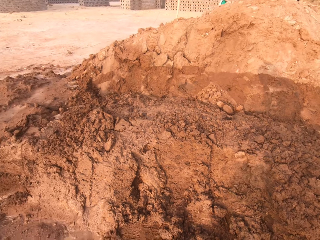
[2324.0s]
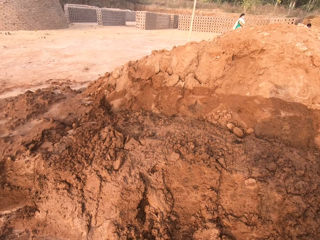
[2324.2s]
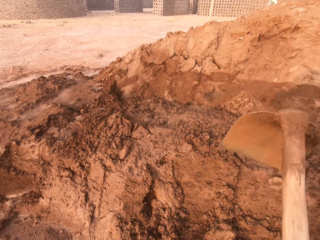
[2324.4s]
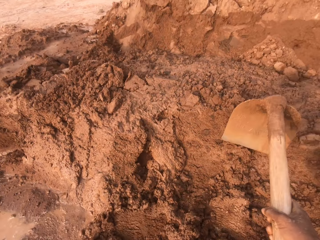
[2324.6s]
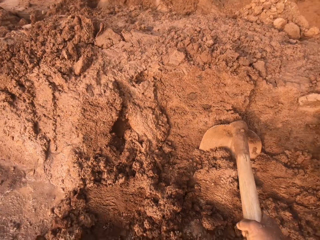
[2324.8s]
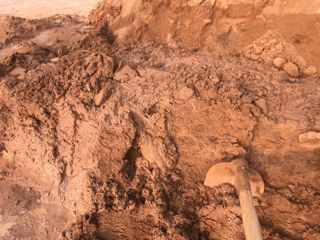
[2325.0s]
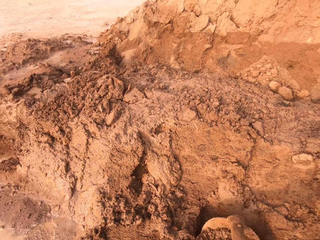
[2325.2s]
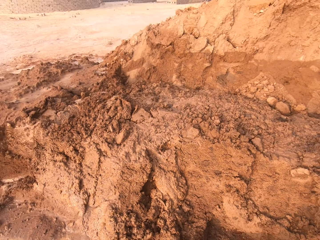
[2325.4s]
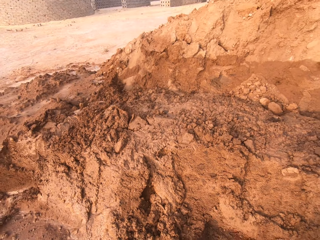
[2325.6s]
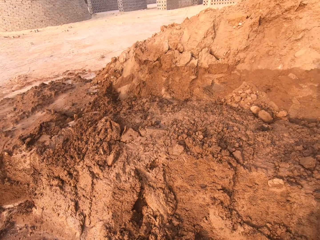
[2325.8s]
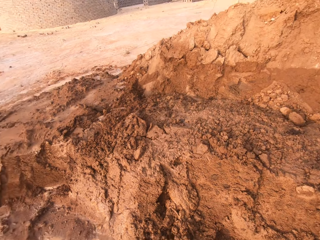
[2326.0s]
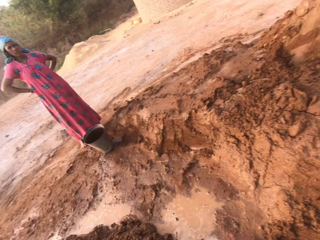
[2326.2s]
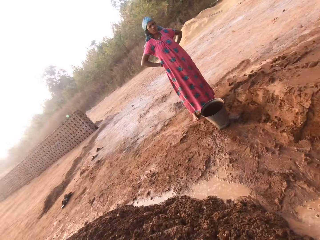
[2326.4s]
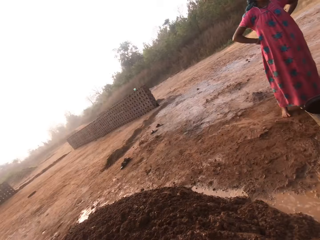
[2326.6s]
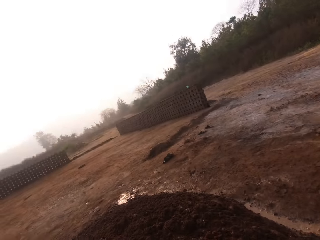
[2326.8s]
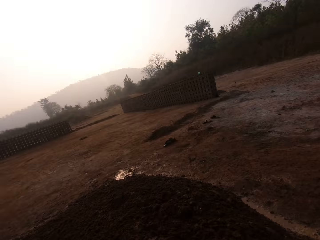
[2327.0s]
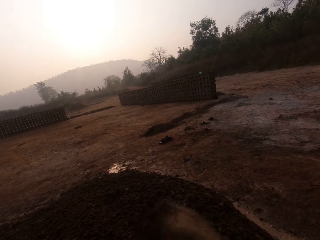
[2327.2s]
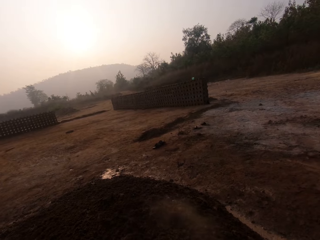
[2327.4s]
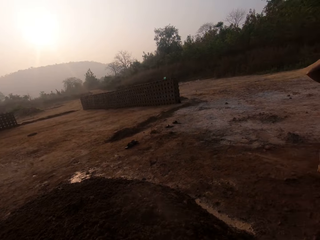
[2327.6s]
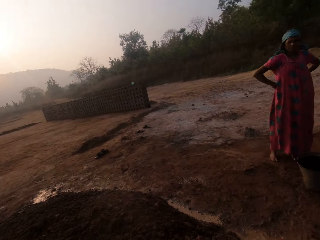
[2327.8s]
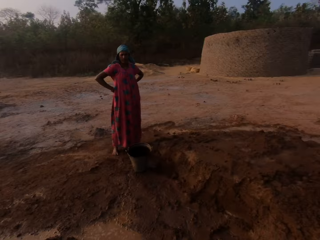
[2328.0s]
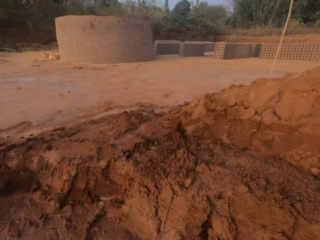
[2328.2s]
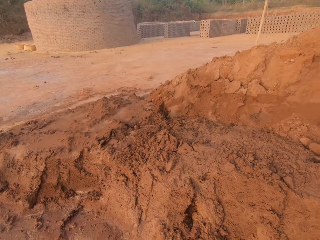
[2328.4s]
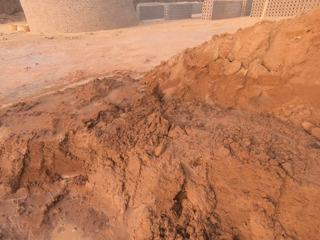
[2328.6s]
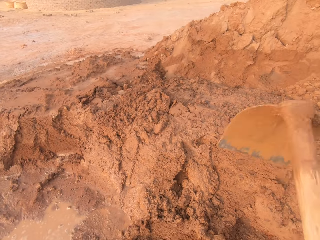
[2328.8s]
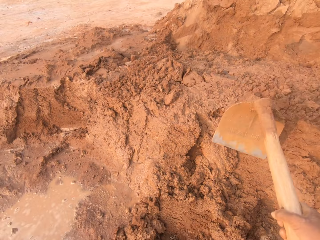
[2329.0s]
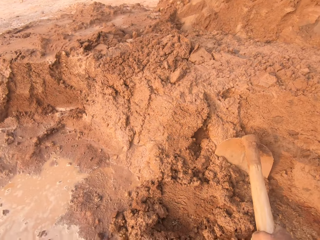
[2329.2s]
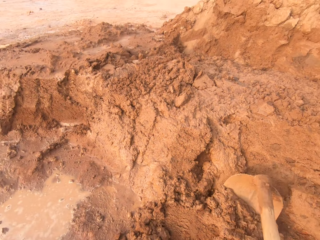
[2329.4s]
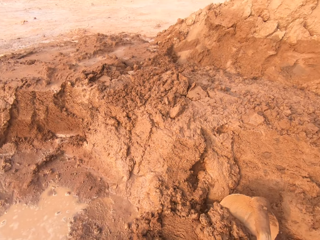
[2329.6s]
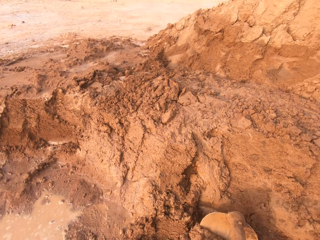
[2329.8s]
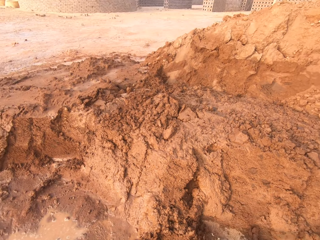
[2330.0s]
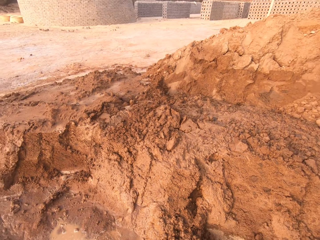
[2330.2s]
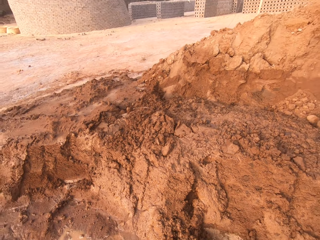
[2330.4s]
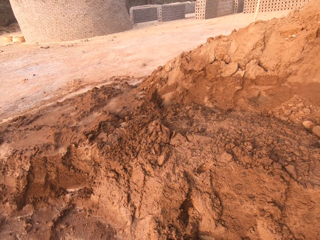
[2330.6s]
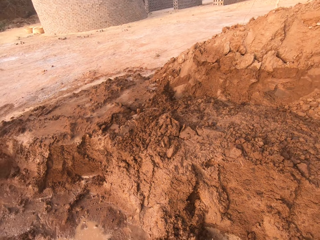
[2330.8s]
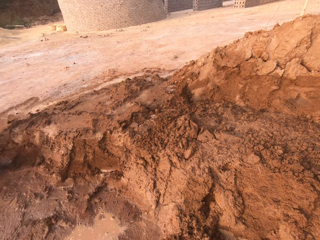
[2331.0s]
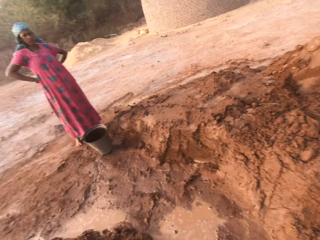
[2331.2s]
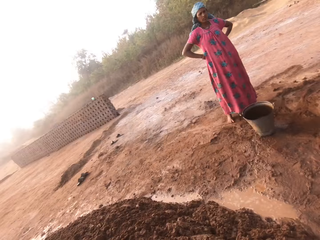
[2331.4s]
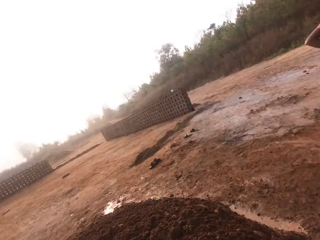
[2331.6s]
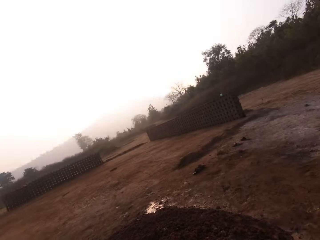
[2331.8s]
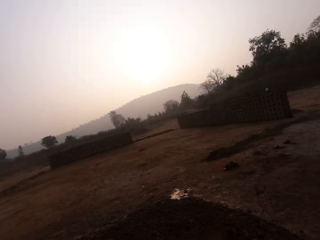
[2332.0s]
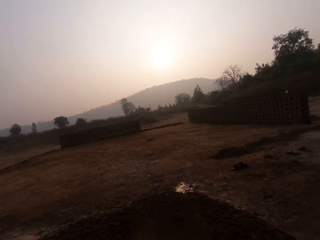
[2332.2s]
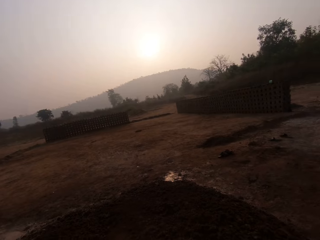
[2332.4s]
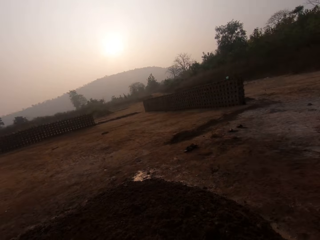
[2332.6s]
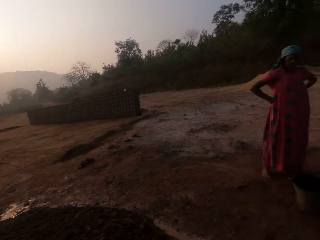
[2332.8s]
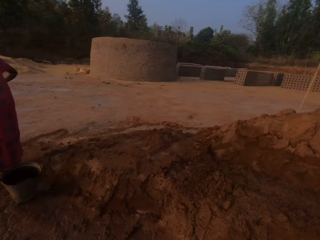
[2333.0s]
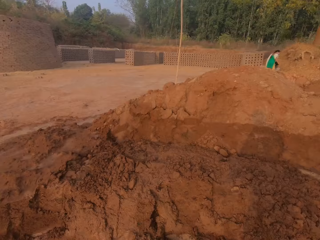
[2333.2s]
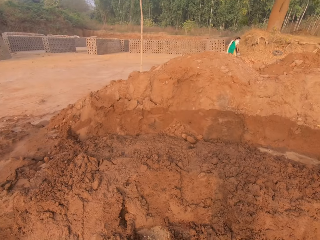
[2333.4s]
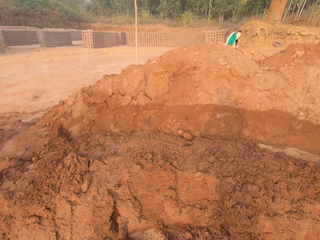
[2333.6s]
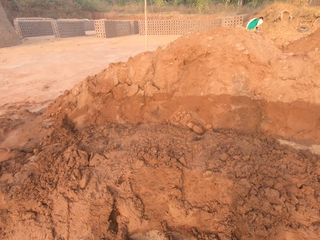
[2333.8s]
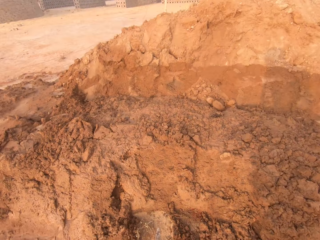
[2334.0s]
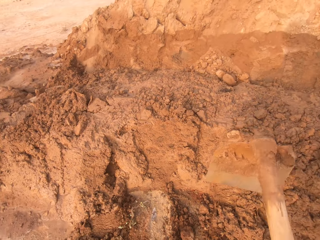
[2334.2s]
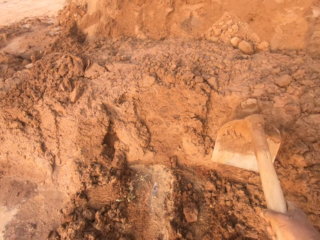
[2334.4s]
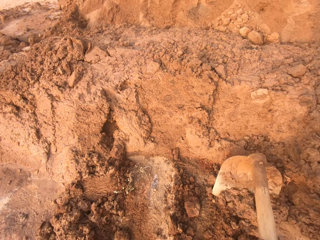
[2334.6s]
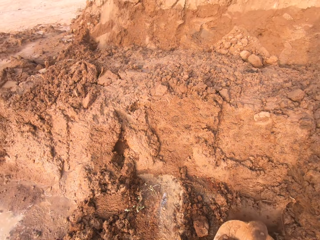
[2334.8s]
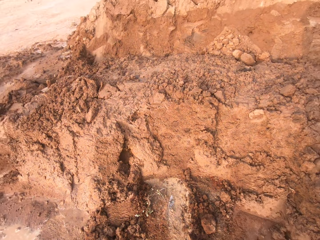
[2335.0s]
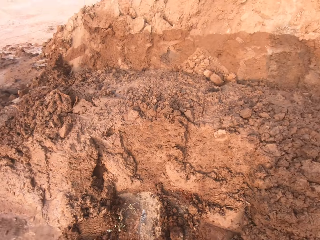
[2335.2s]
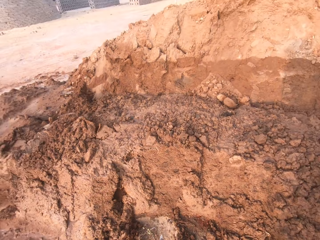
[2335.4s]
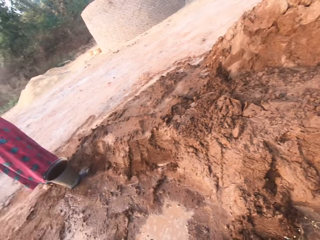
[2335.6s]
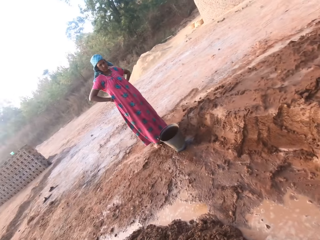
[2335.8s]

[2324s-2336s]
The camera wearer pours sand on the ground with the hoe in both hands. A person talks to another person. The camera wearer picks sand from the ground with the hoe in both hands. They pour the sand on the ground with the hoe in both hands. They pick sand from the ground with the hoe in both hands.

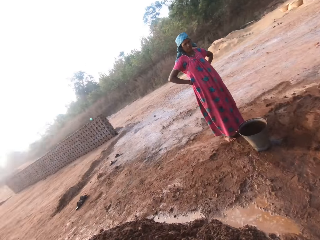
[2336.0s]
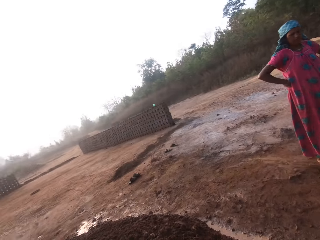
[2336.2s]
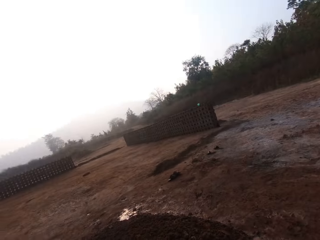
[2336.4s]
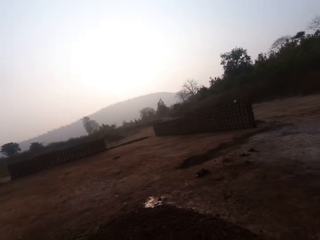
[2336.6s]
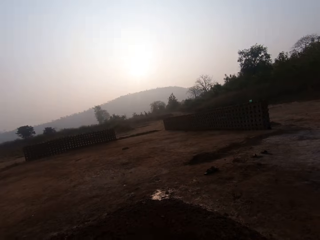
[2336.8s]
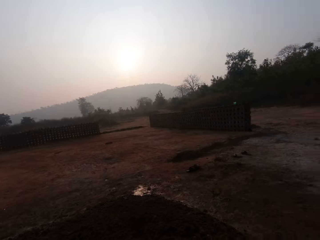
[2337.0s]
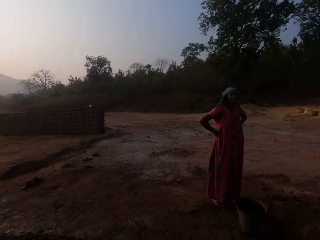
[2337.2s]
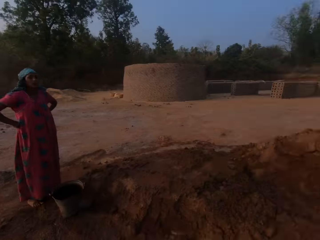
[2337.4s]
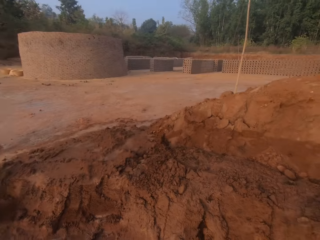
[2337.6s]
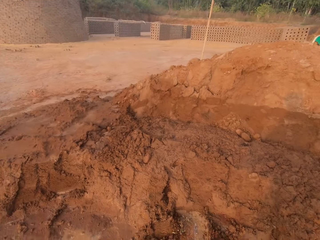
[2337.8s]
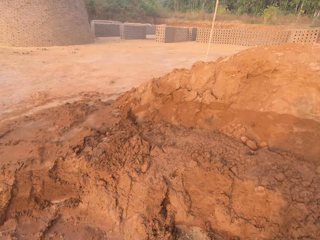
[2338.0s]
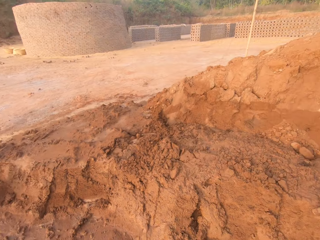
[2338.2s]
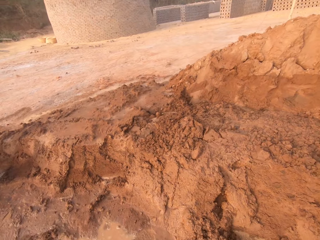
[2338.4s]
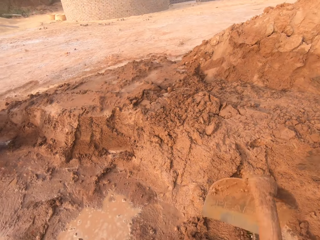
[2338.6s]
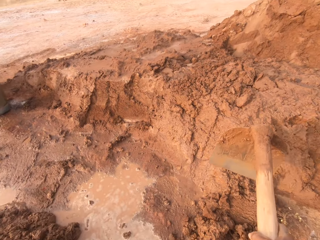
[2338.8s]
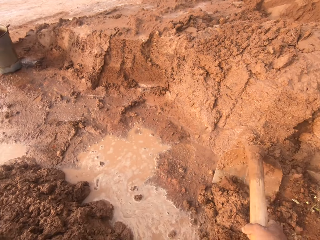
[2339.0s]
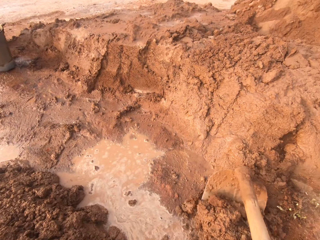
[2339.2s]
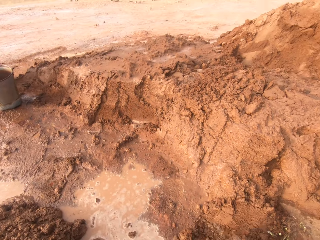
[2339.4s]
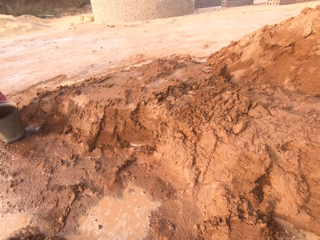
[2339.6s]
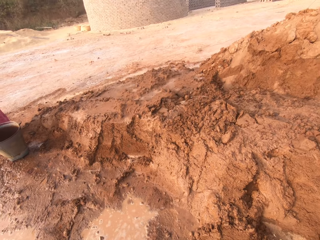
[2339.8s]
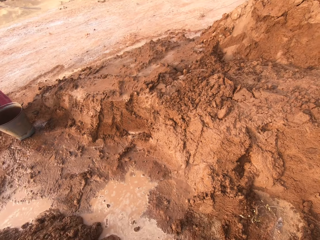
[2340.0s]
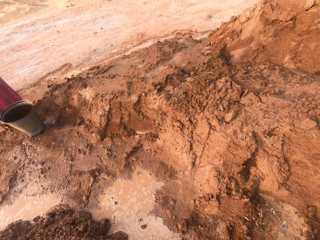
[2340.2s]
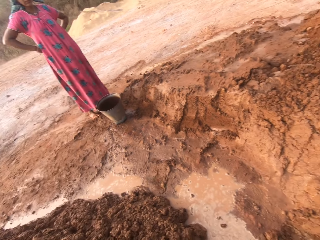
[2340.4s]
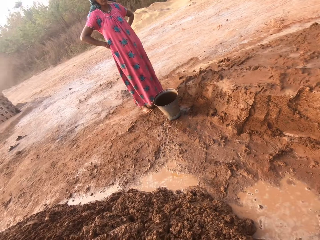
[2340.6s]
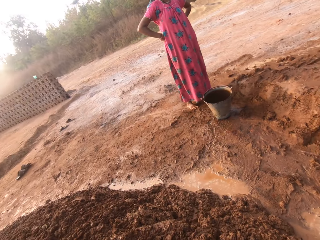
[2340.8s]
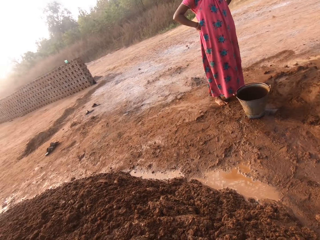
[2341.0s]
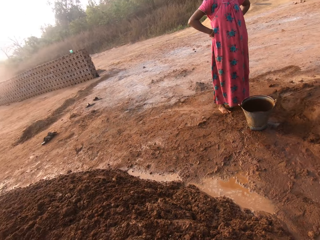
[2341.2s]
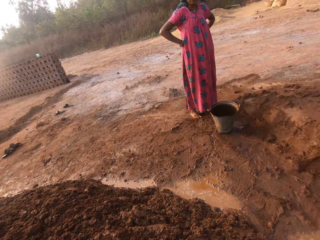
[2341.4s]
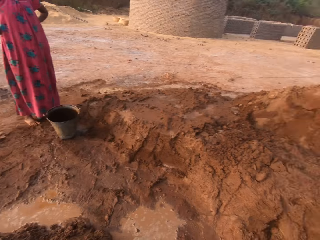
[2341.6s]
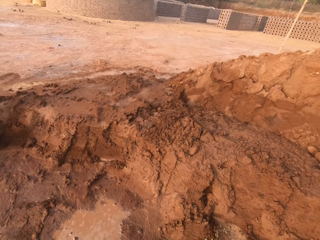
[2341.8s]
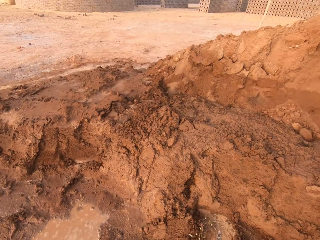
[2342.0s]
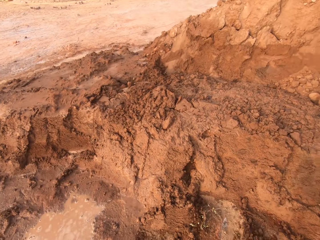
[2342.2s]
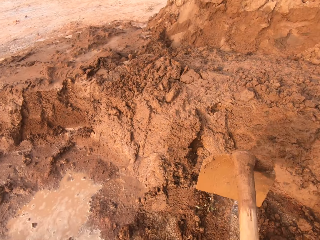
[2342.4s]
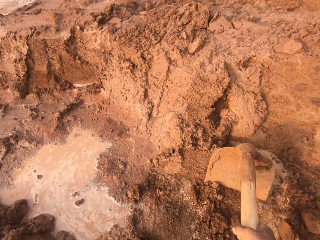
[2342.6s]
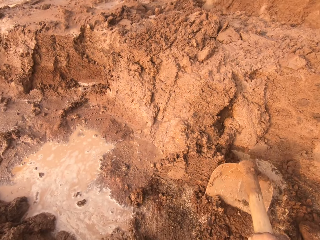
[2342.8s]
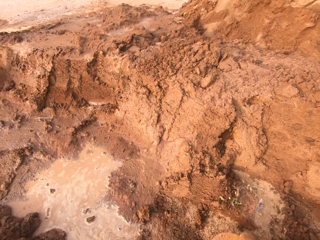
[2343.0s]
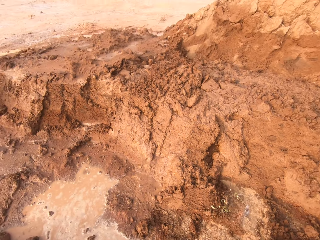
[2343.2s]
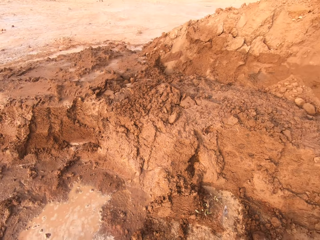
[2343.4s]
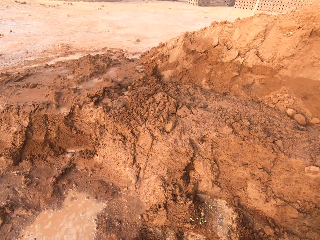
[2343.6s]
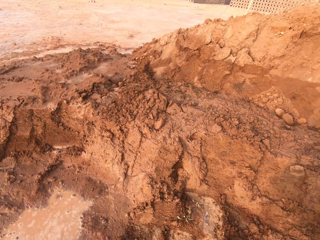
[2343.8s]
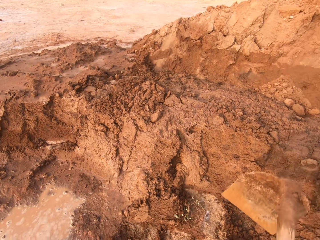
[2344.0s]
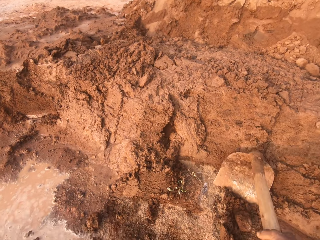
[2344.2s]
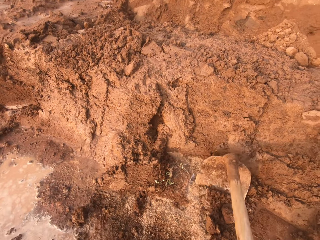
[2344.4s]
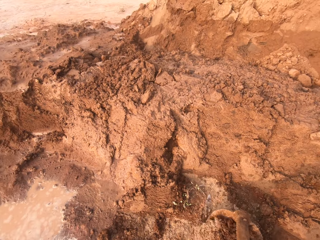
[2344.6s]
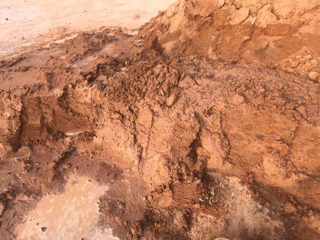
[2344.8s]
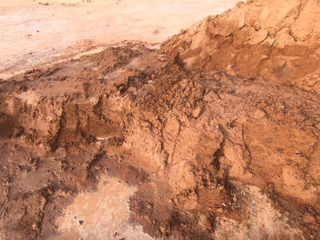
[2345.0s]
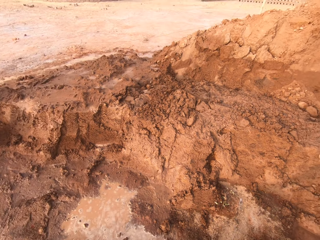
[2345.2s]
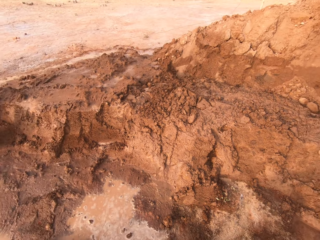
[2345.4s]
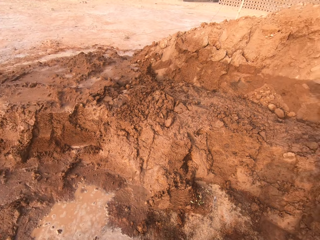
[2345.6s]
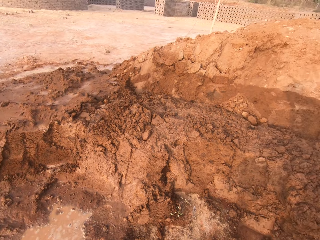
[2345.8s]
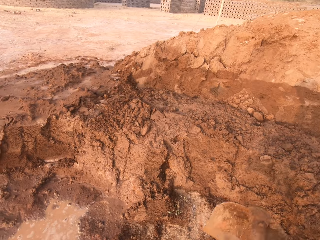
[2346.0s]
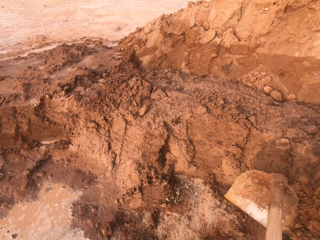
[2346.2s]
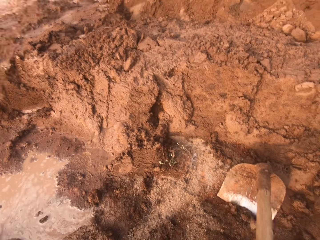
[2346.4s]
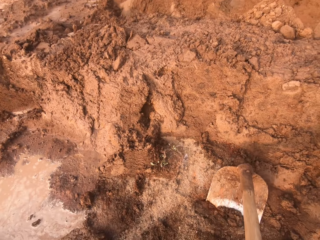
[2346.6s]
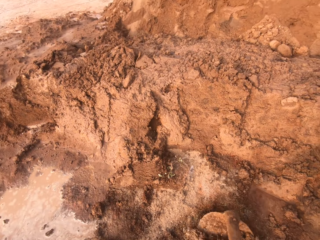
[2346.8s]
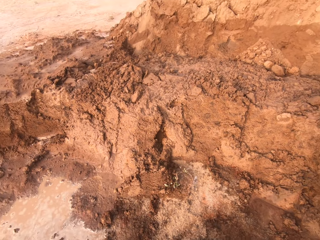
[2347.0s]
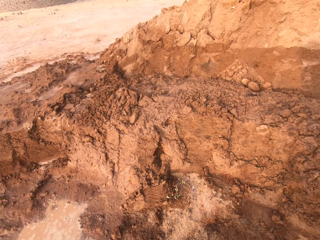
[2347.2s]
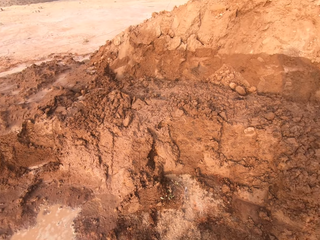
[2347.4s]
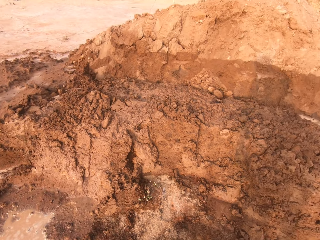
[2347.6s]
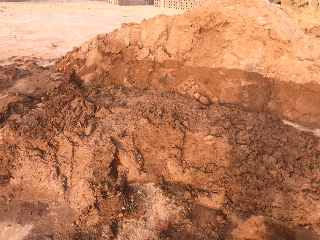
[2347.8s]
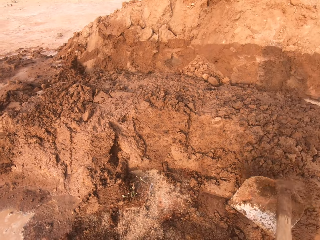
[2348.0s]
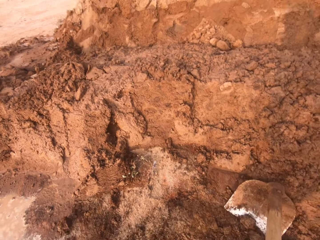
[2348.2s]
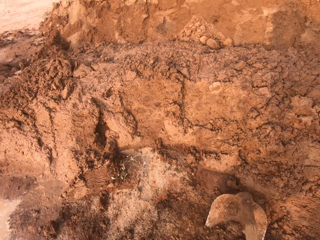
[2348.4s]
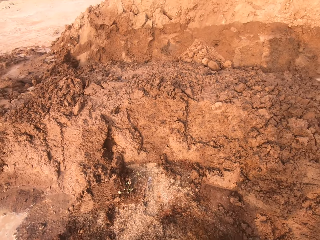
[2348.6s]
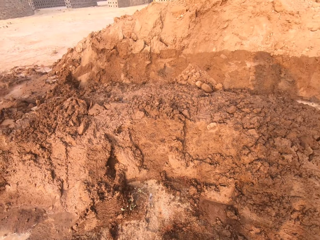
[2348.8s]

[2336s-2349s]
The camera wearer pours the sand or soil on the ground with the hoe in both hands. They dig the ground with the hoe in both hands. They collect the soil with the hoe. They drop the soil on the ground. They dig the ground with the hoe in both hands. They move the soil with the hoe.
